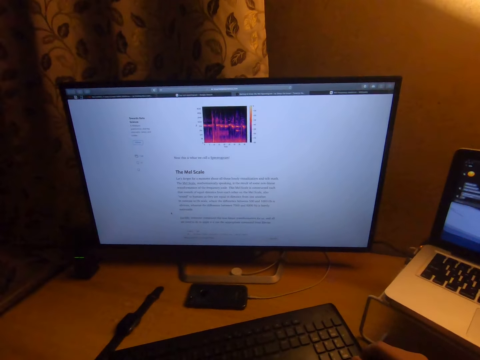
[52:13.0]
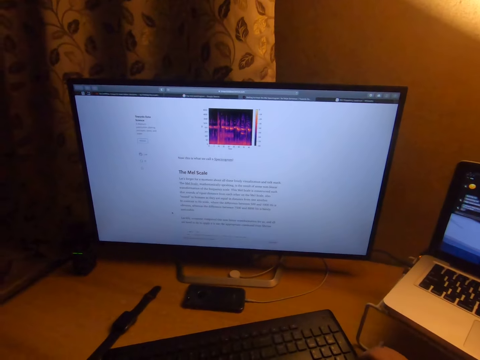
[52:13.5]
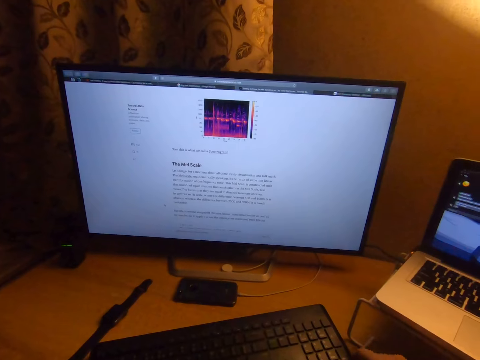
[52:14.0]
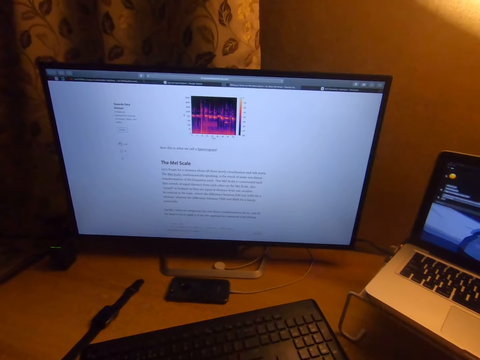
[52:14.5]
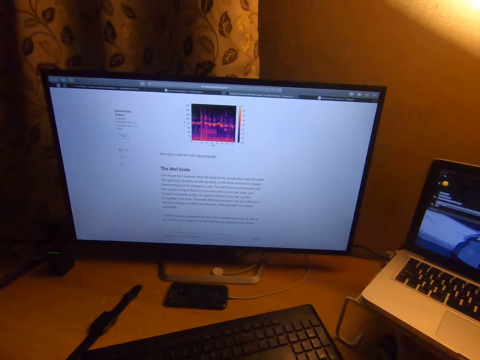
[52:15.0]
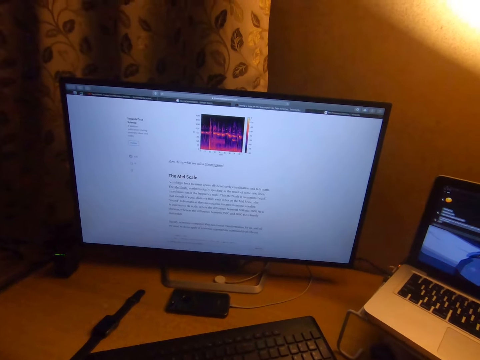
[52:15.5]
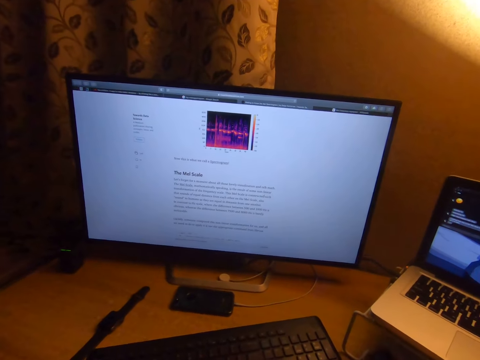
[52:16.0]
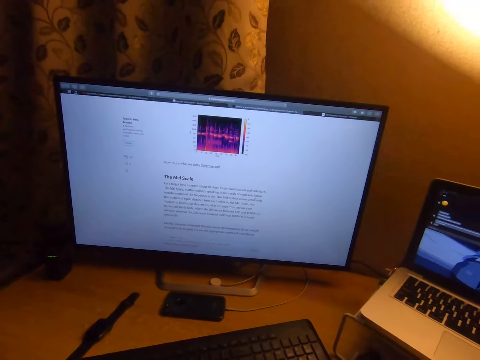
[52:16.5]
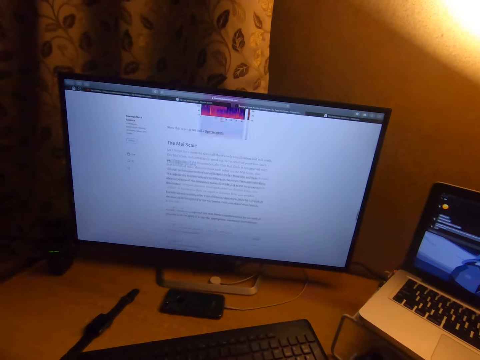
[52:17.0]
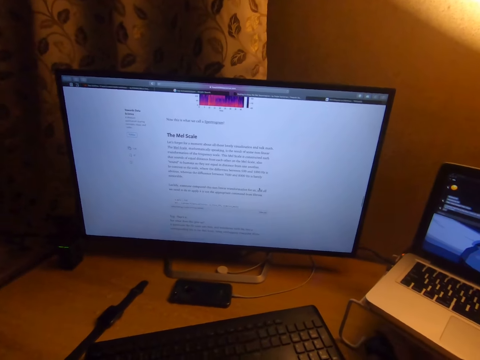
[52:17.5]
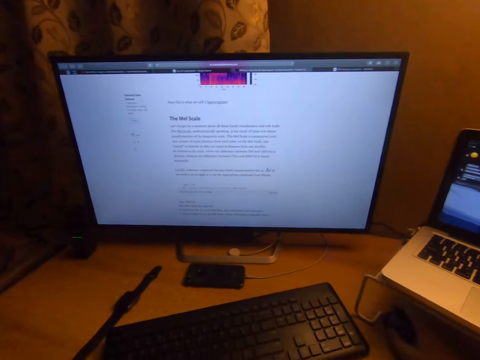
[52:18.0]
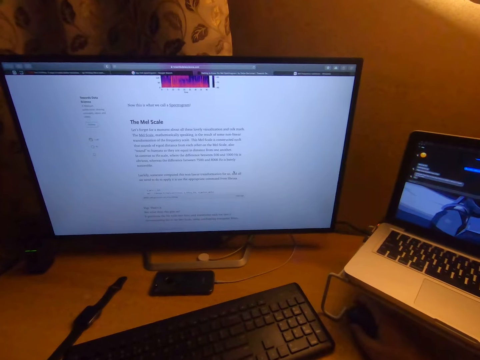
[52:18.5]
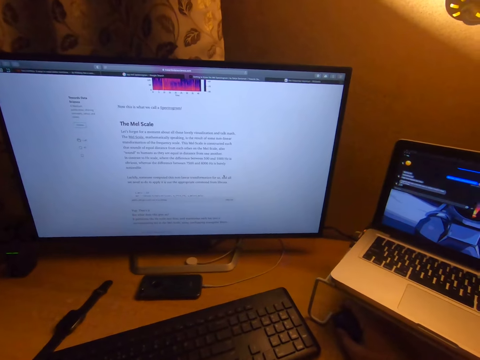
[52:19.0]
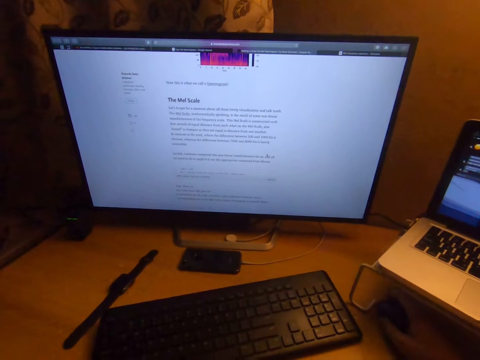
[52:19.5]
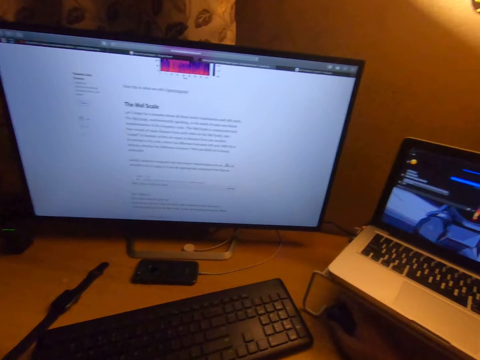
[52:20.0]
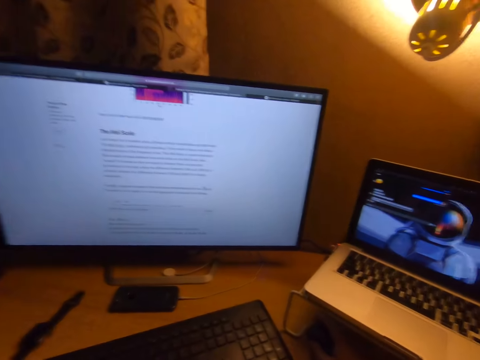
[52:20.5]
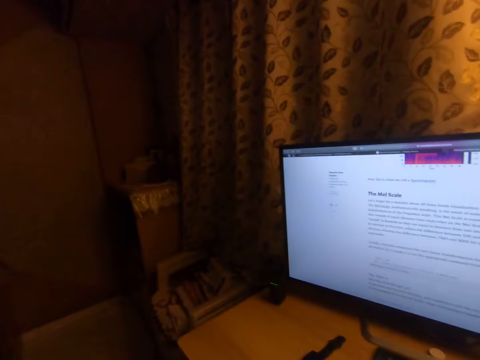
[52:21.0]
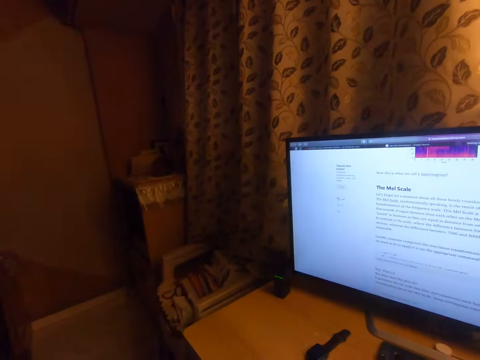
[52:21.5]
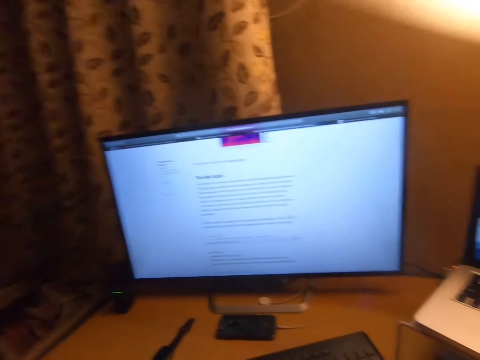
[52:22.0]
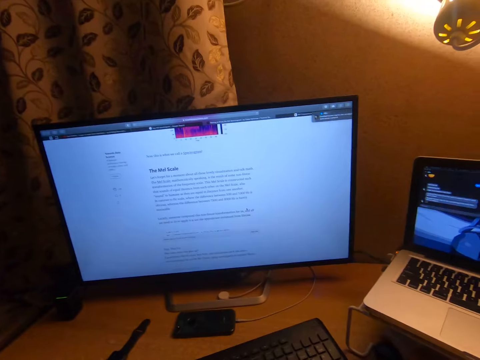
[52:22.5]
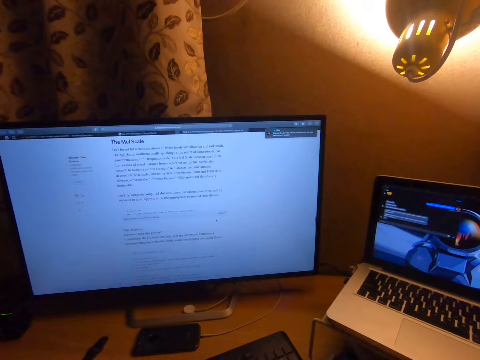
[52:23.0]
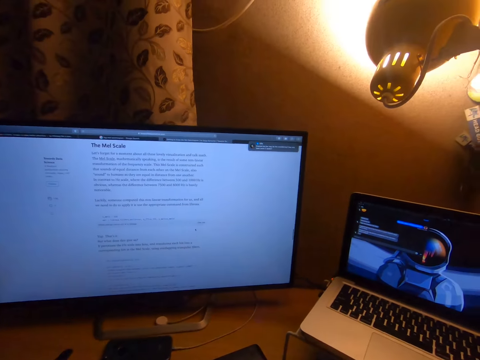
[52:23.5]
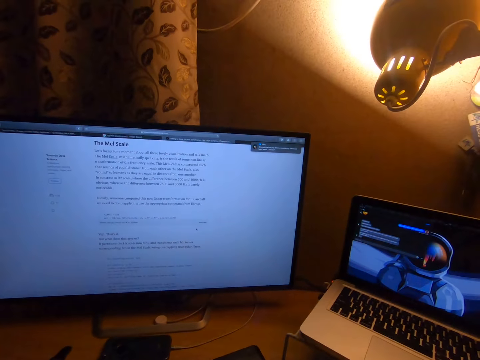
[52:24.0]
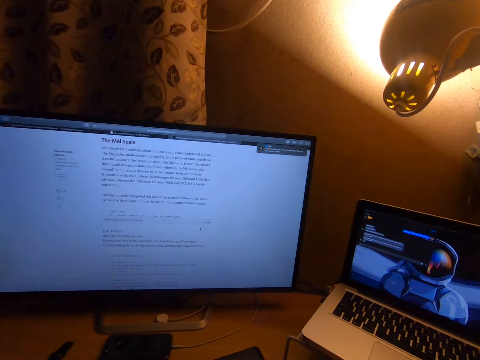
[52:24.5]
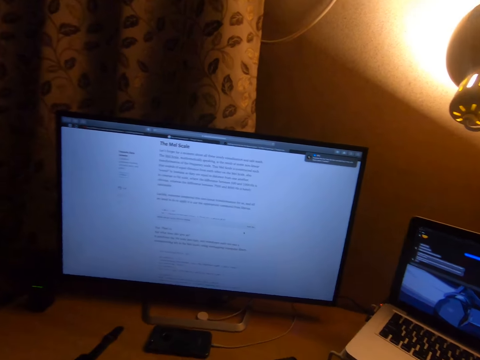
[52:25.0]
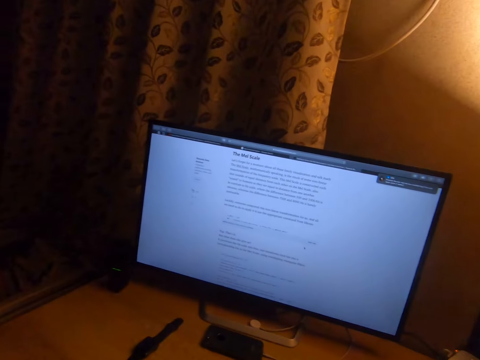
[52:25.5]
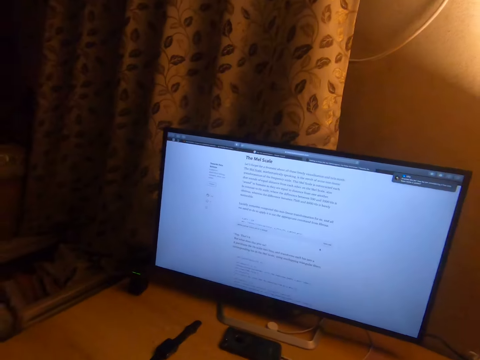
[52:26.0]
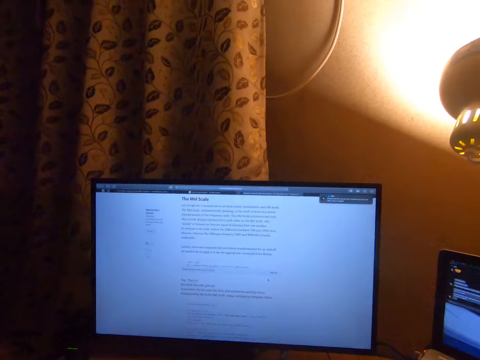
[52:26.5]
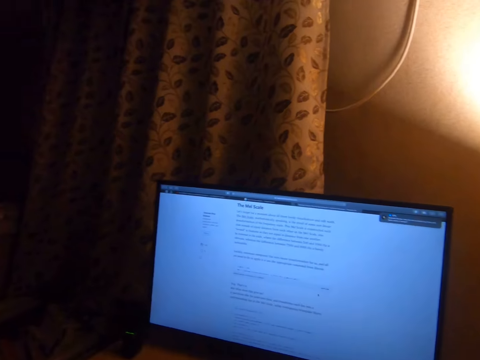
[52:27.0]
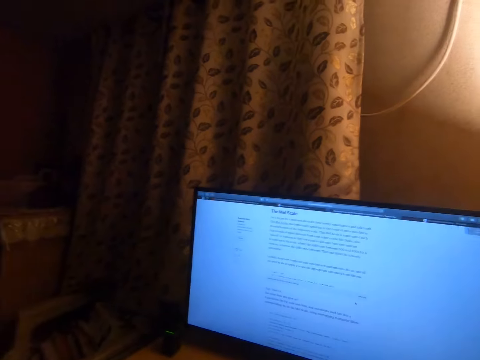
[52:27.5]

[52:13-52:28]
The camera wearer removes his right hand from the table. He scrolls the computer. He studies on the computer. He scrolls the computer. He studies on the computer.

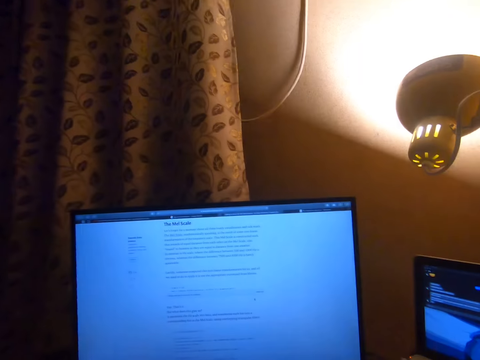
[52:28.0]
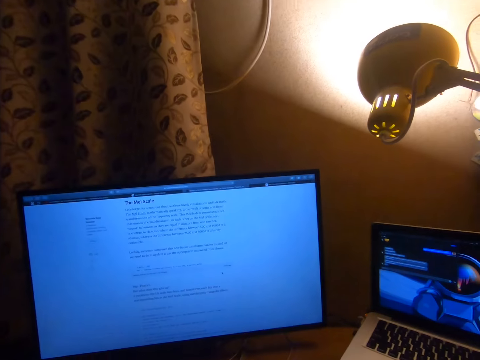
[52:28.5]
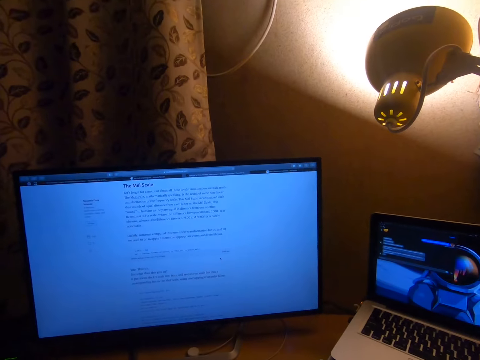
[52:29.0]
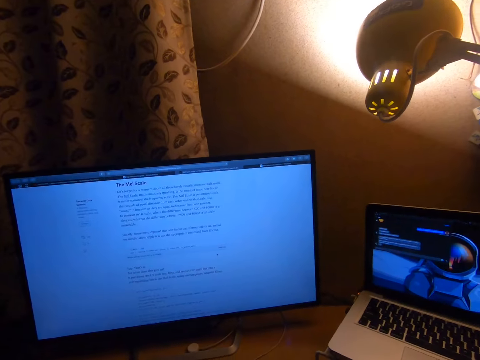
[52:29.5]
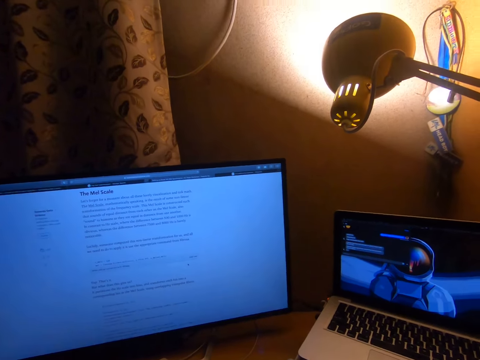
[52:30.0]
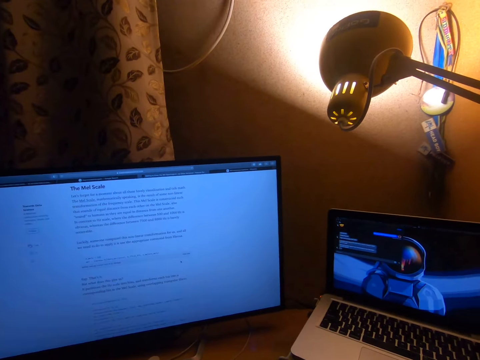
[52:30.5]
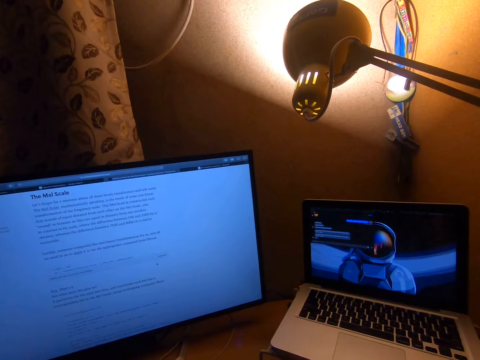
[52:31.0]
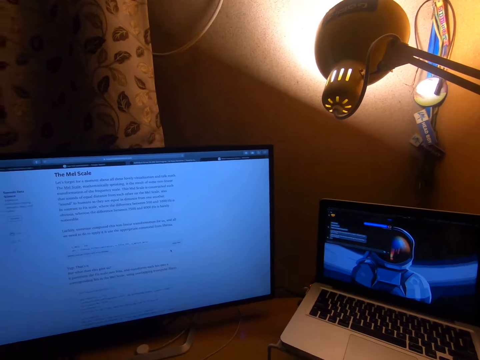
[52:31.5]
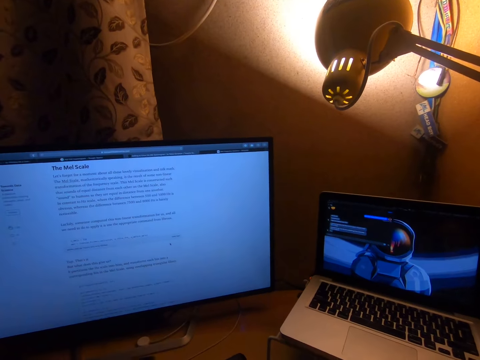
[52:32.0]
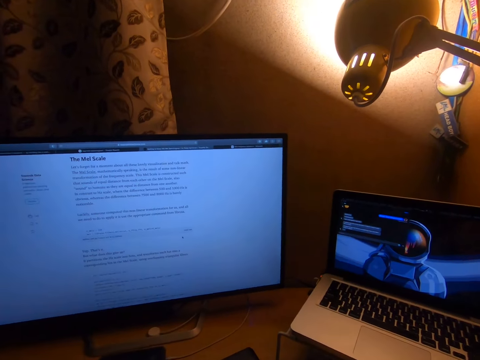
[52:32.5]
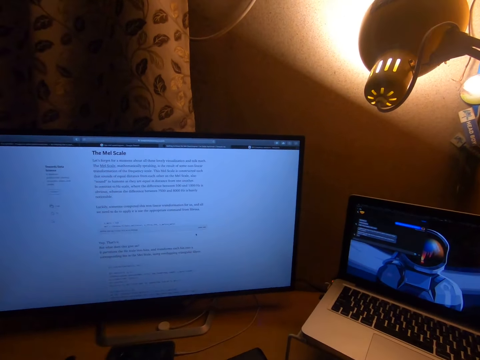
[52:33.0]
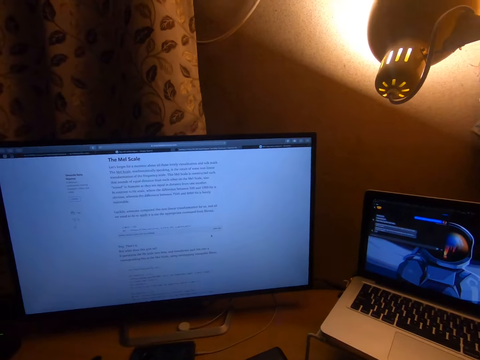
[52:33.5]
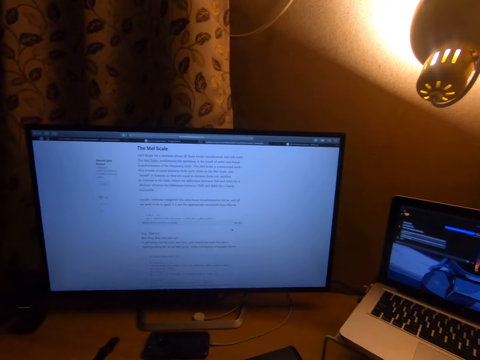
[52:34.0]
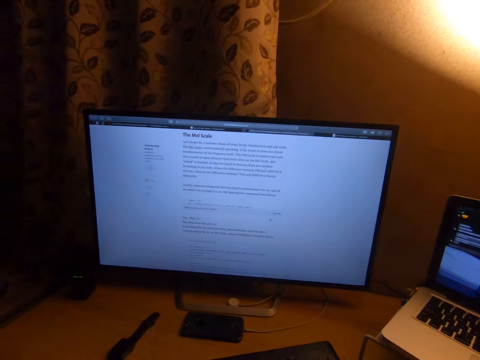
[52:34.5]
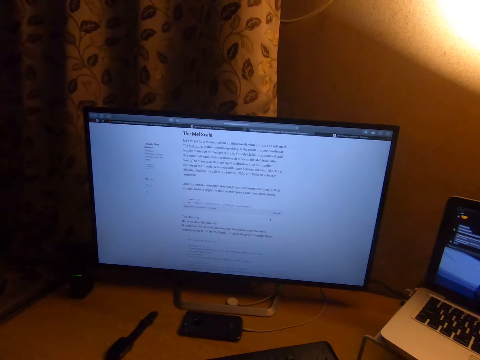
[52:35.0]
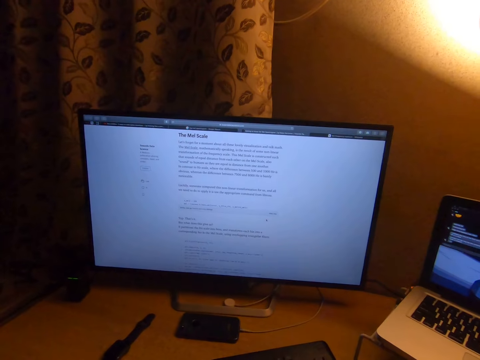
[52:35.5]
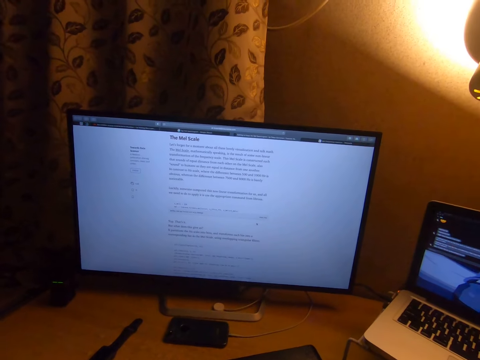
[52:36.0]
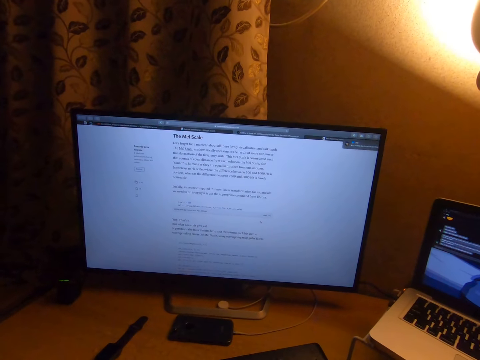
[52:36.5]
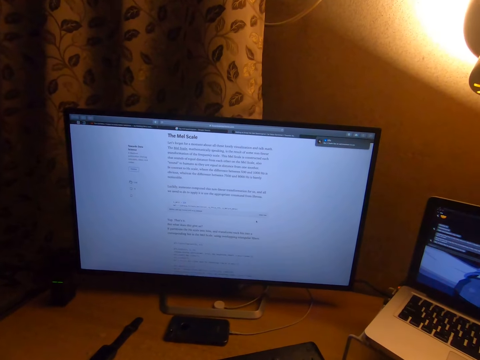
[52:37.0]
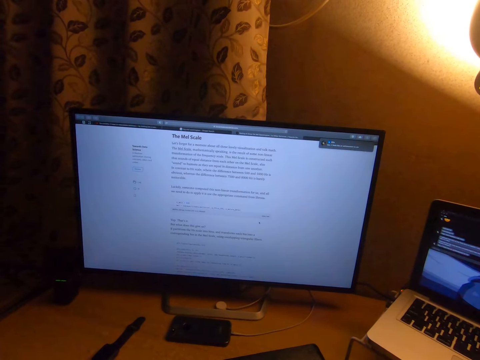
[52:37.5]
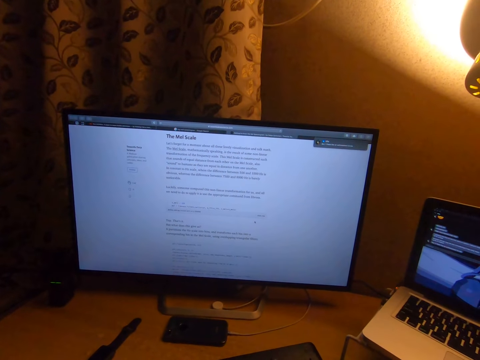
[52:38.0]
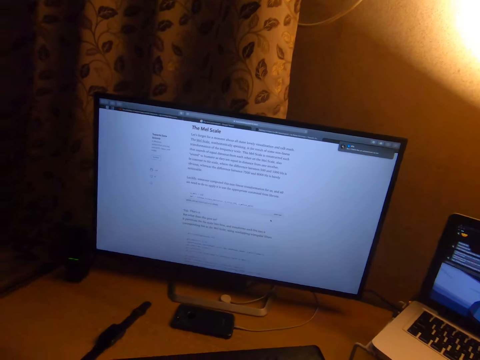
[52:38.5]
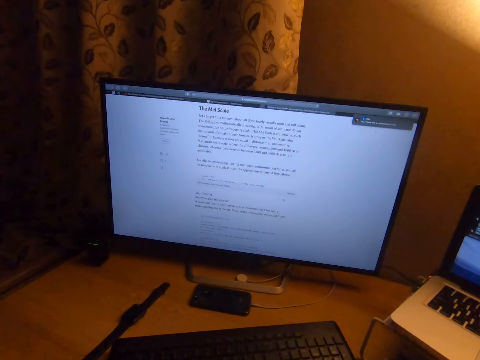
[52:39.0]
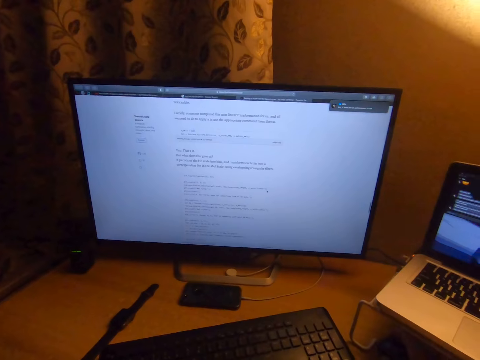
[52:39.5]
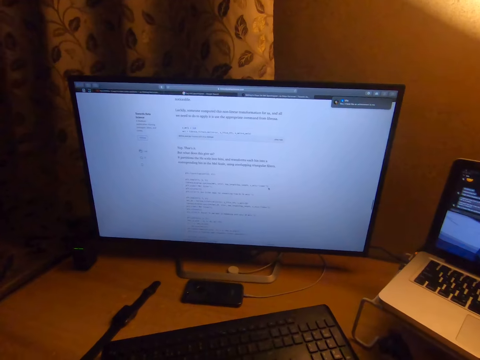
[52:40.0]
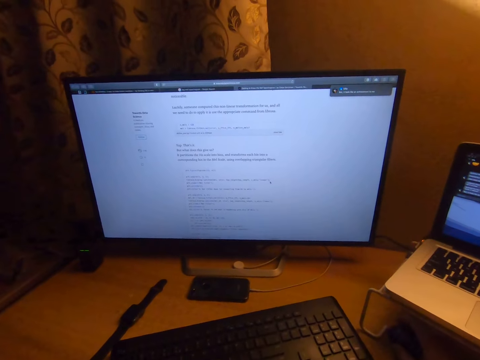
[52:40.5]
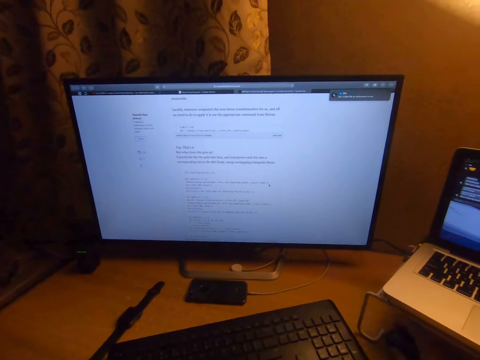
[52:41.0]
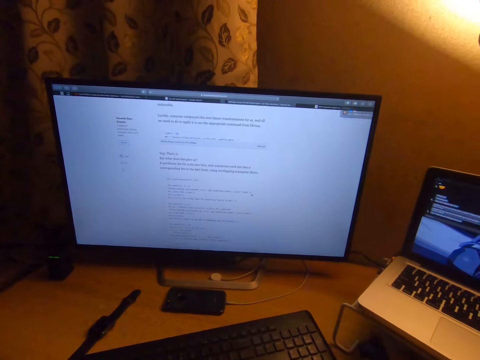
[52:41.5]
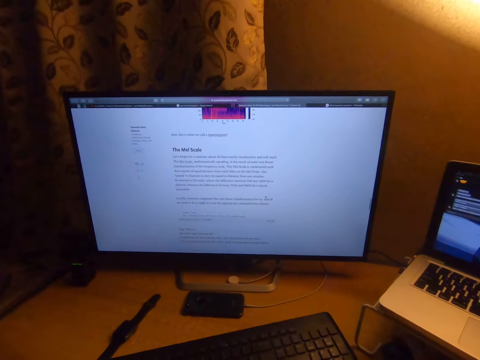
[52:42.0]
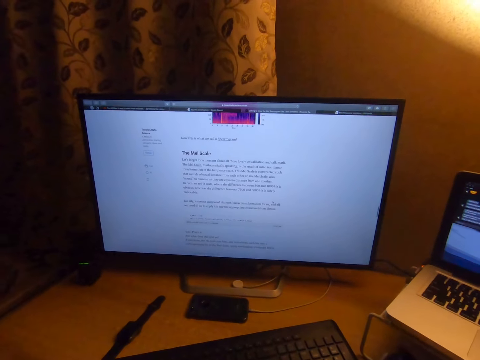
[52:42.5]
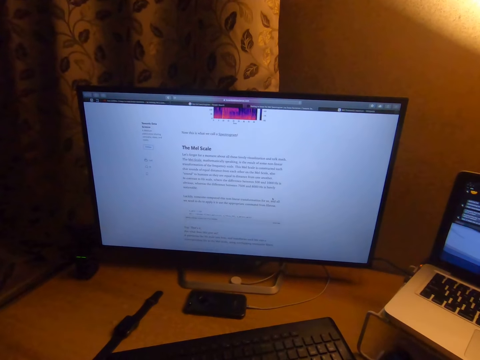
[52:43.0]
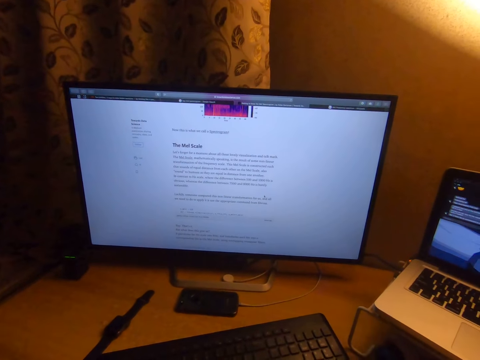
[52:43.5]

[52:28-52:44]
The camera wearer scrolls the computer. They study on the computer.
